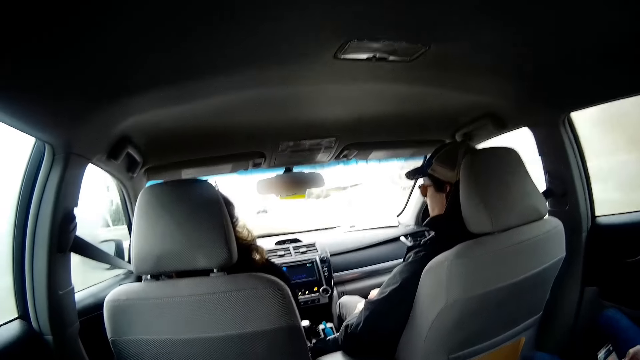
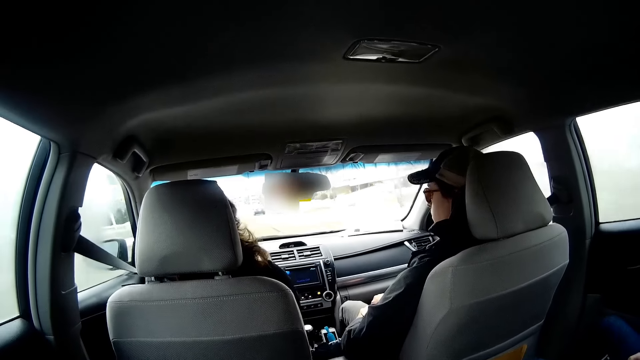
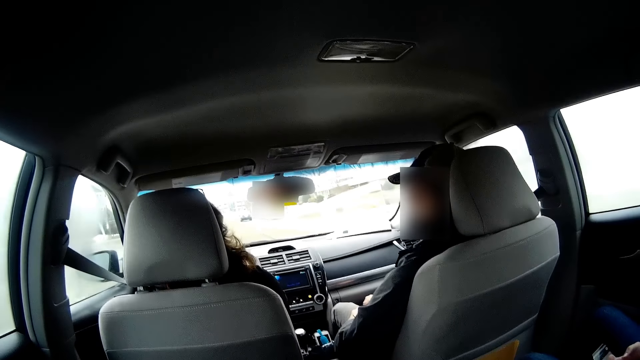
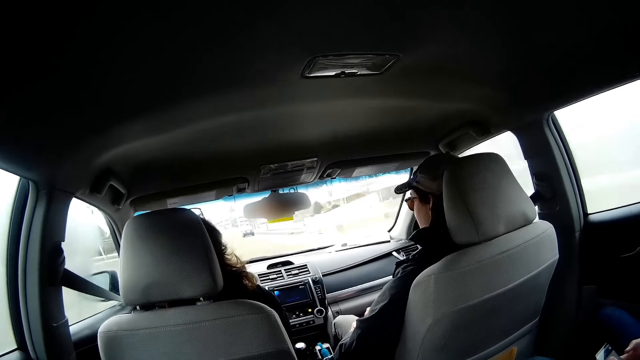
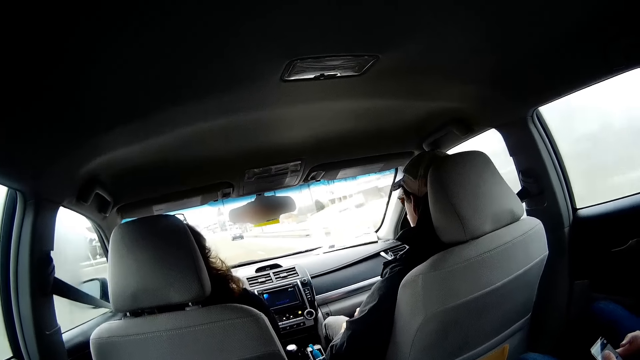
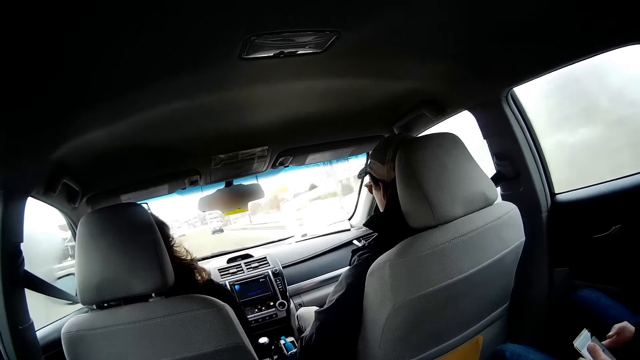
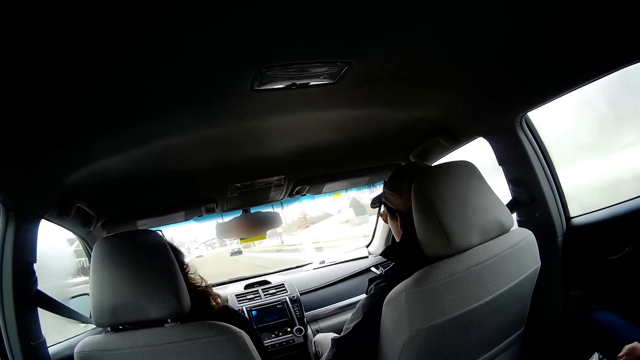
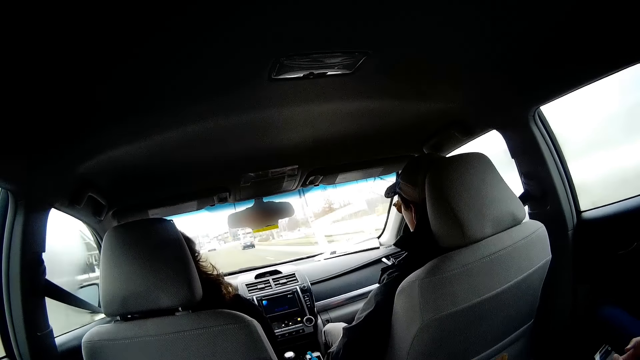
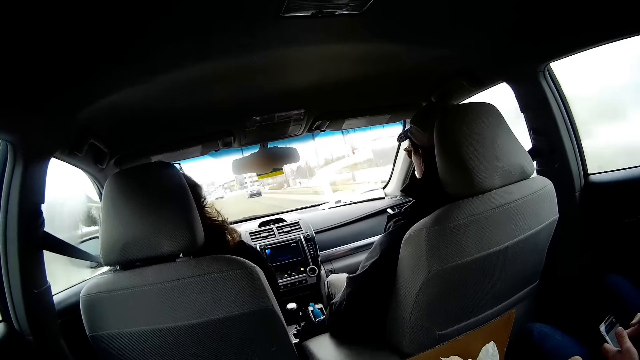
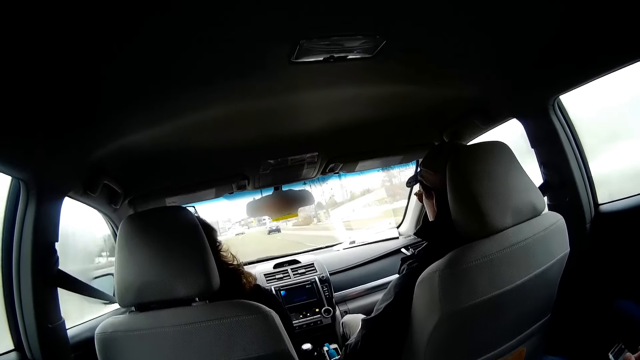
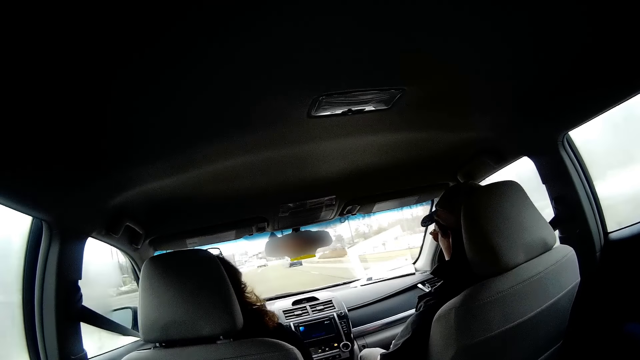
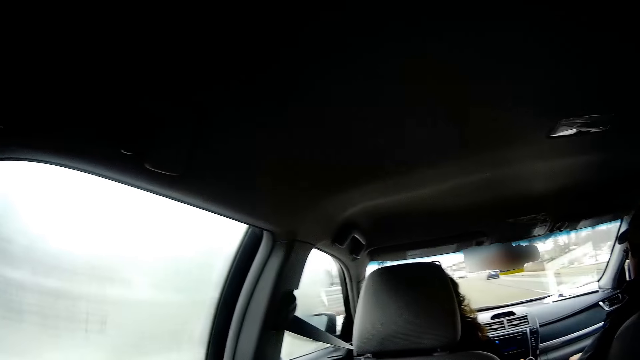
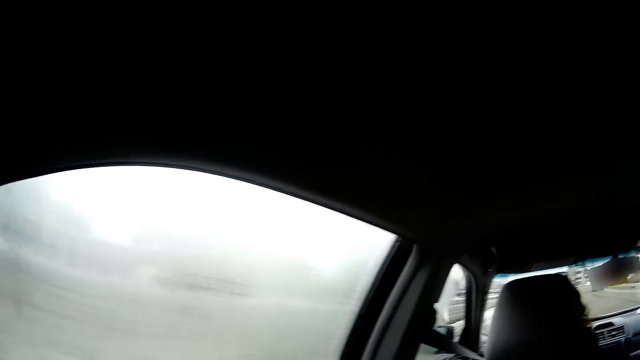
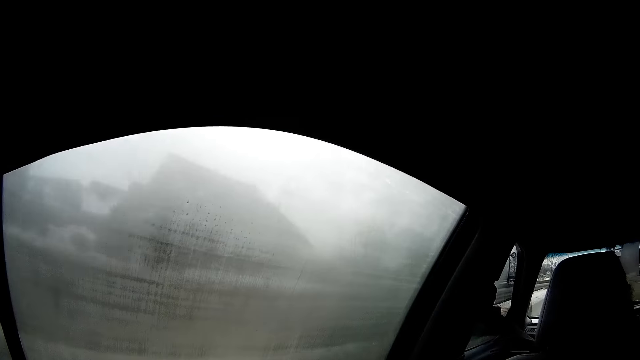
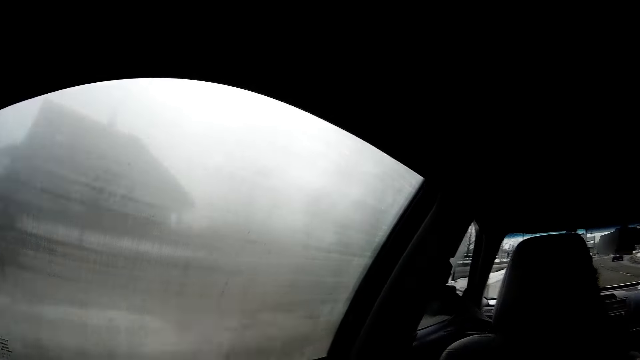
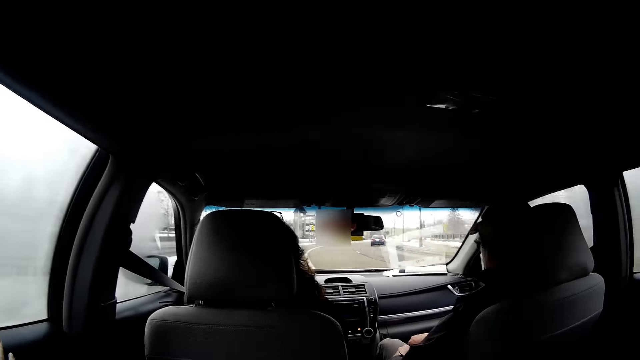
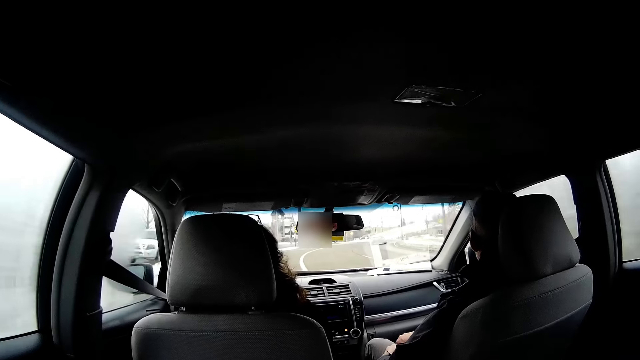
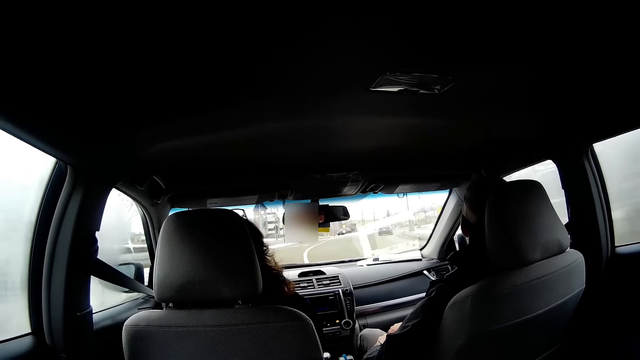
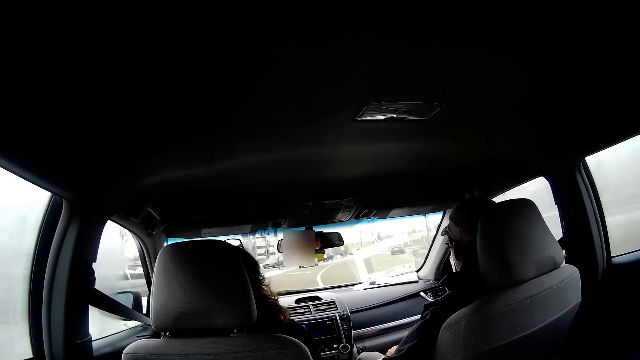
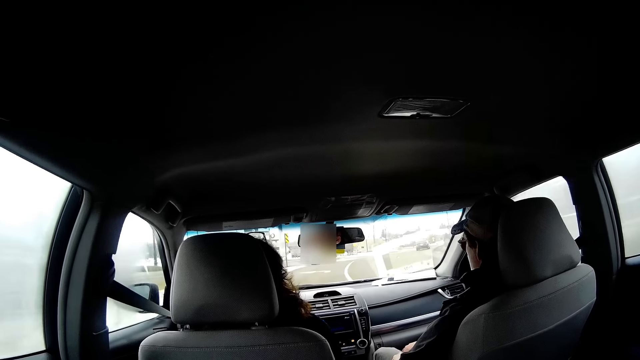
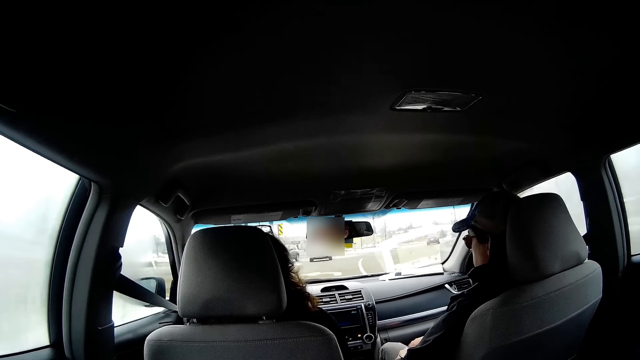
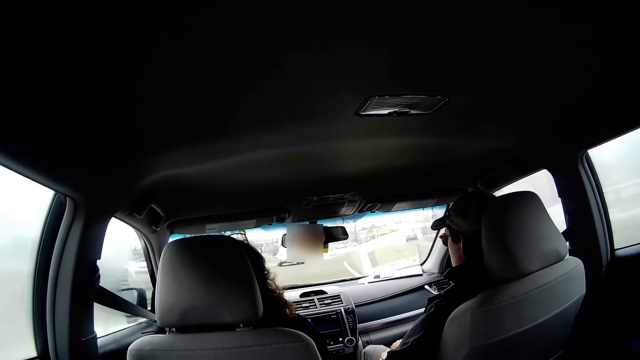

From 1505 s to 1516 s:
A person looks aside. Another person drives the car. The camera wearer looks through the window. The other person drives the car.

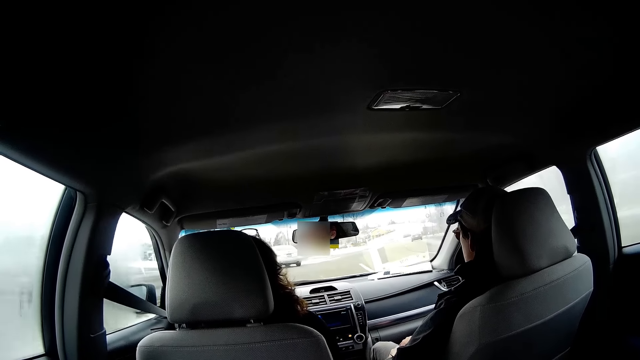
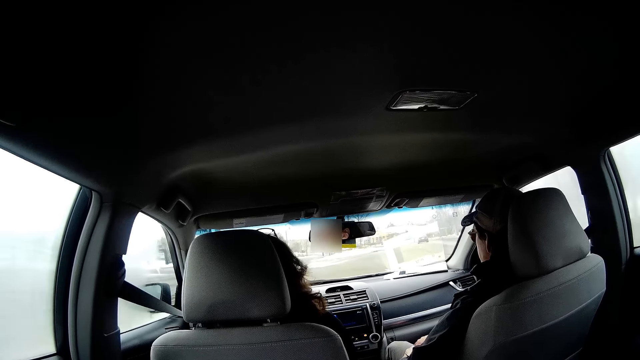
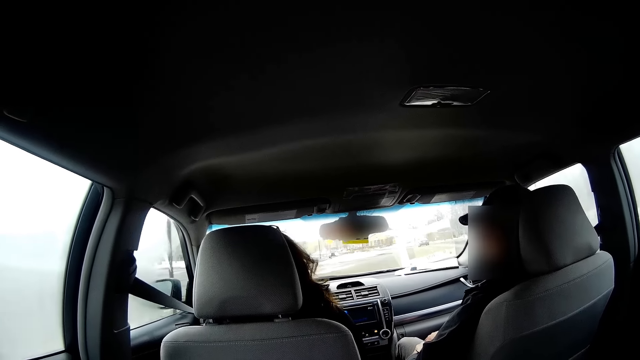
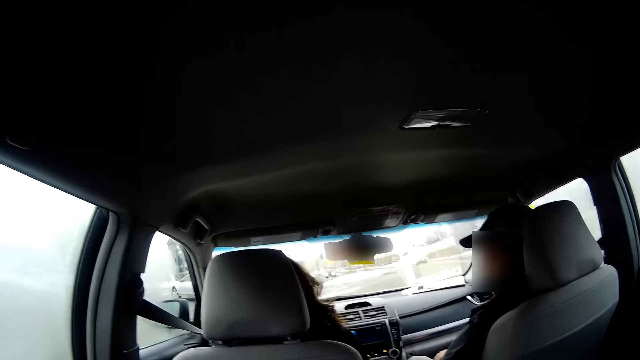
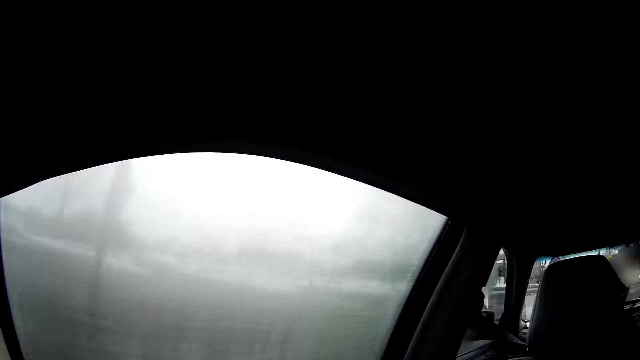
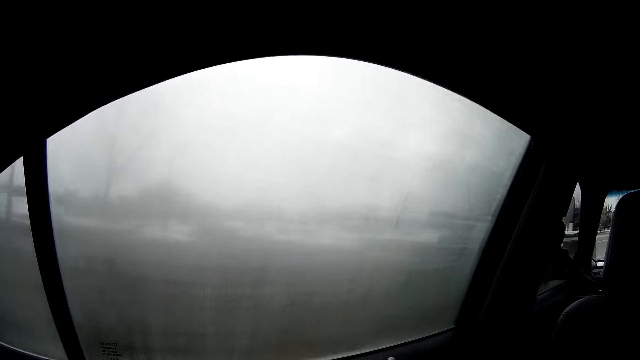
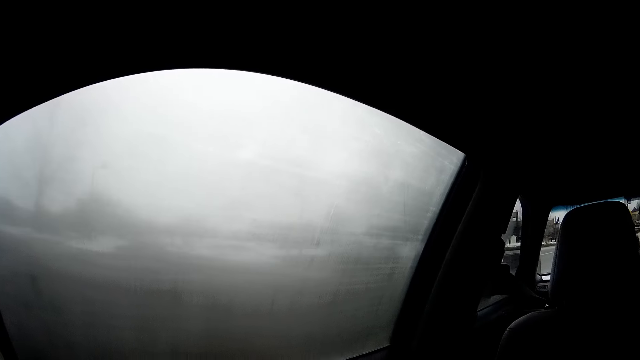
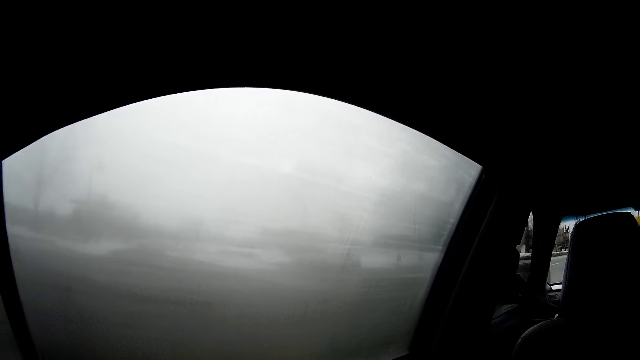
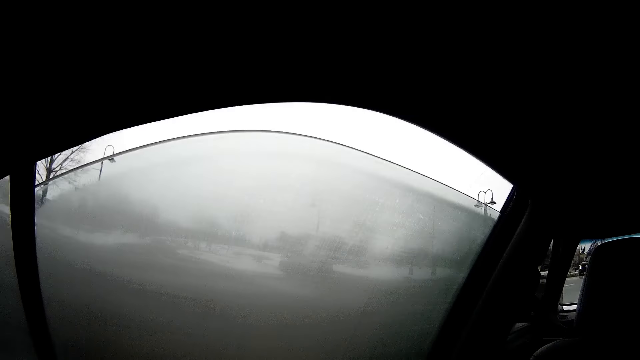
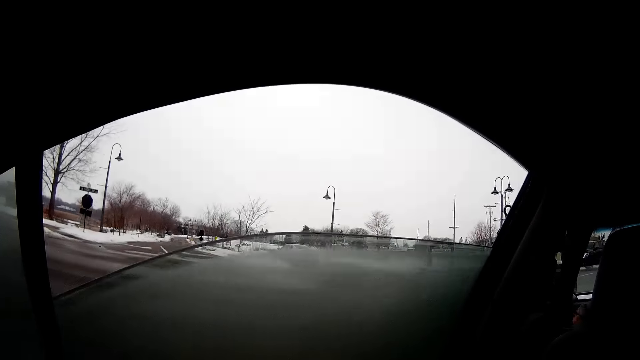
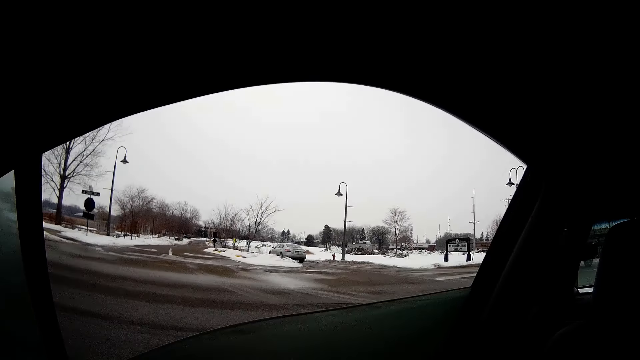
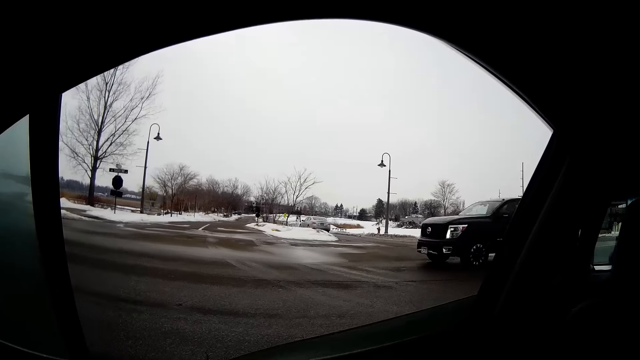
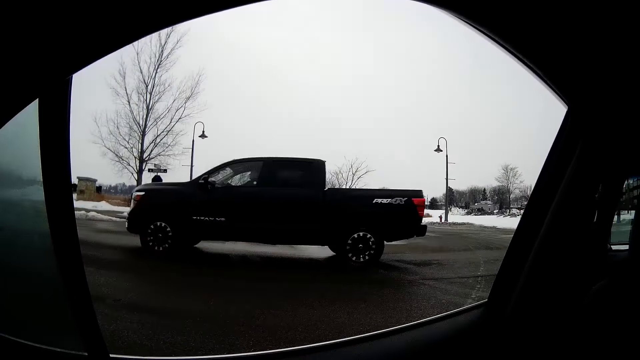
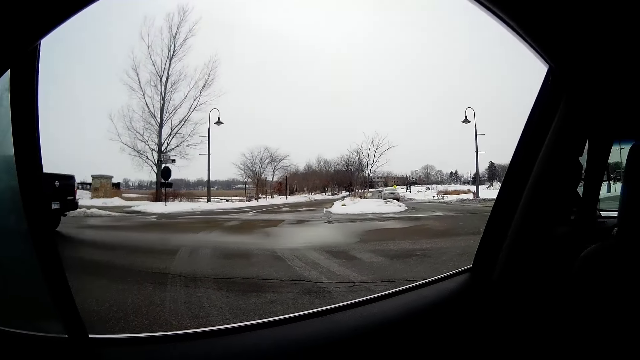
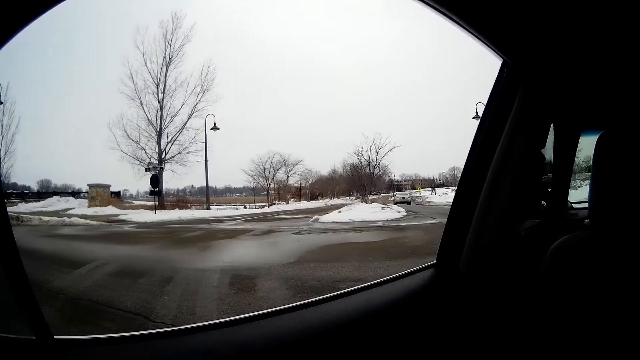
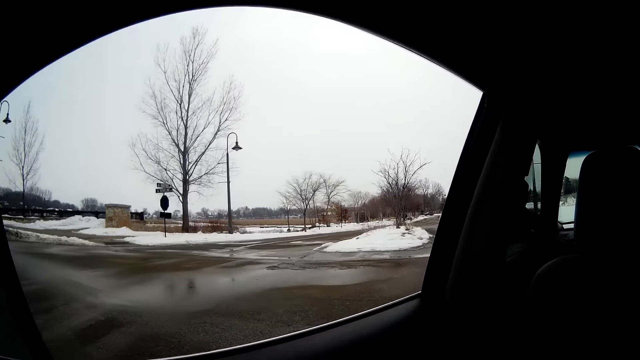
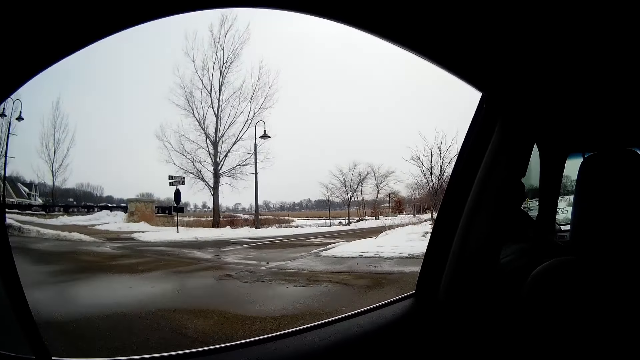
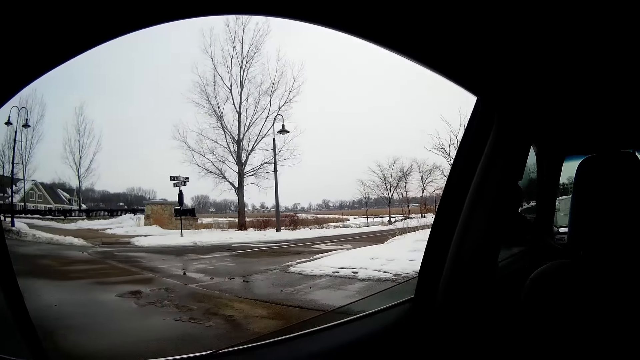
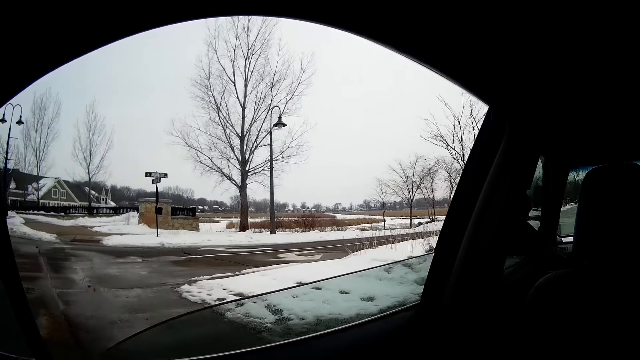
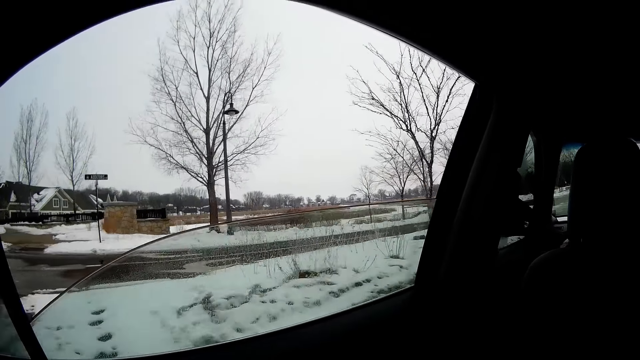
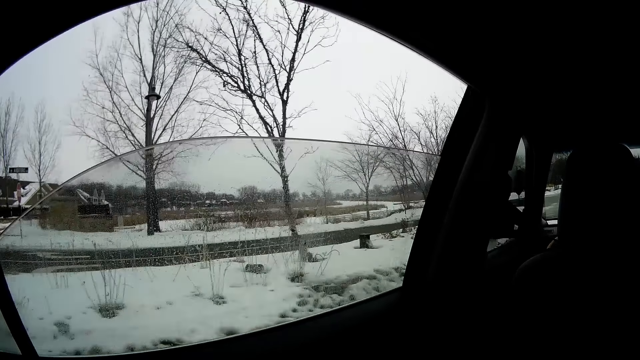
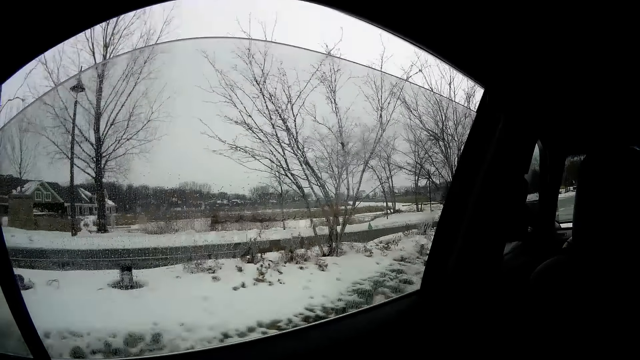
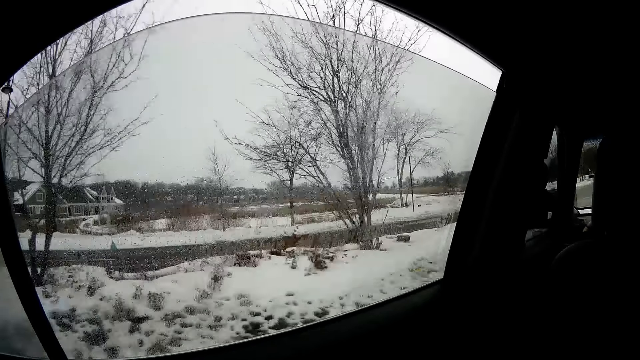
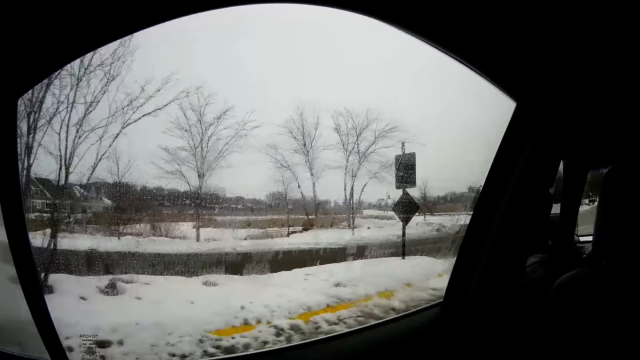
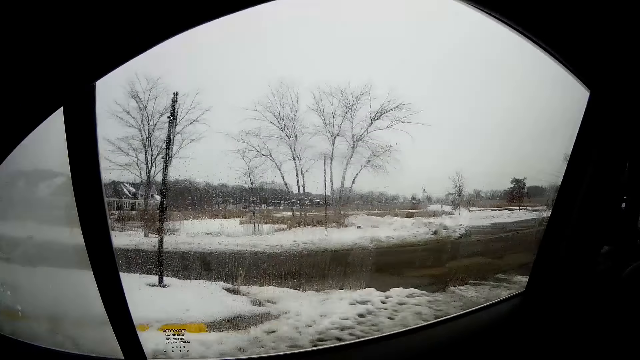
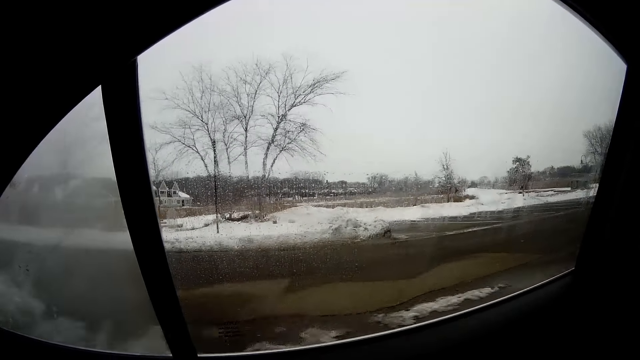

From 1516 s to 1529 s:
A person looks aside. The camera wearer looks through the window. They lower the car window. They look outside. They raise the car window.
